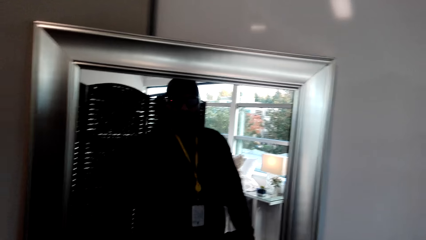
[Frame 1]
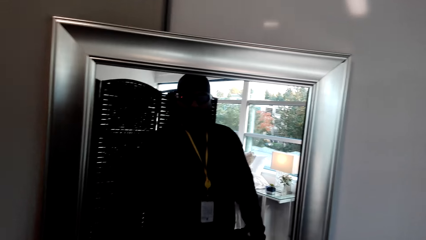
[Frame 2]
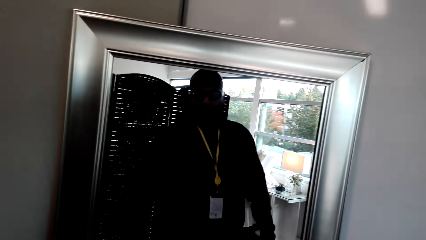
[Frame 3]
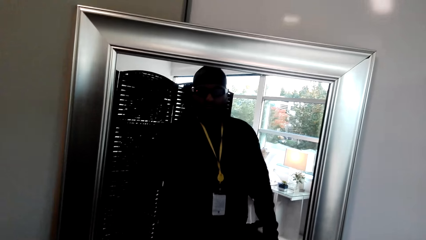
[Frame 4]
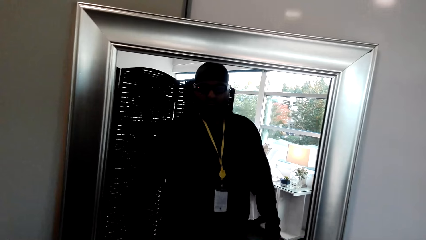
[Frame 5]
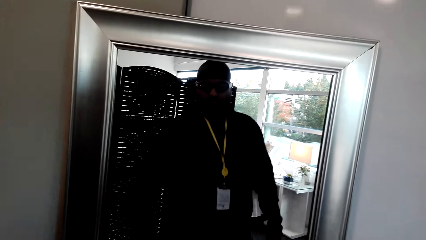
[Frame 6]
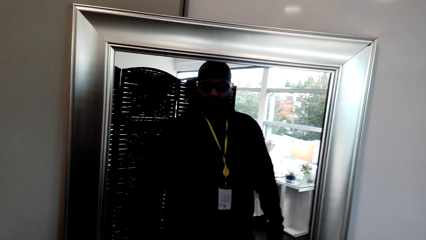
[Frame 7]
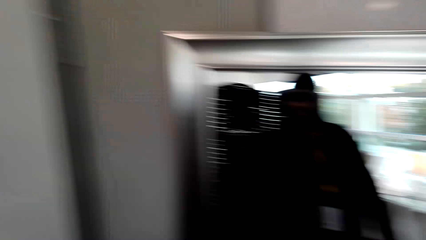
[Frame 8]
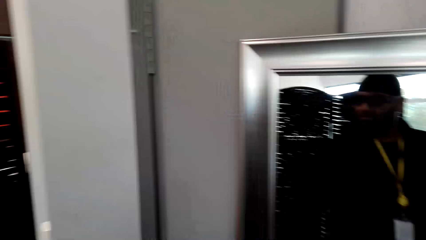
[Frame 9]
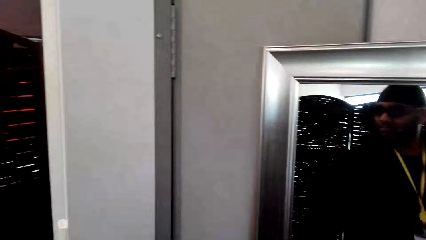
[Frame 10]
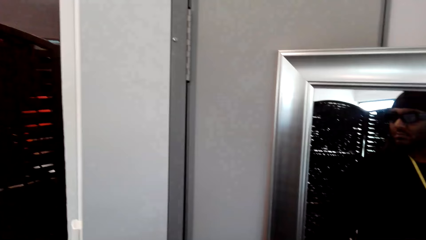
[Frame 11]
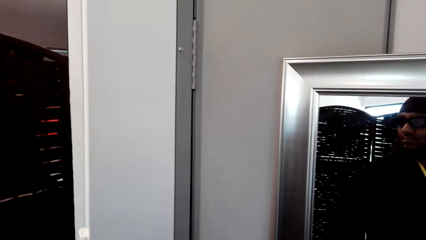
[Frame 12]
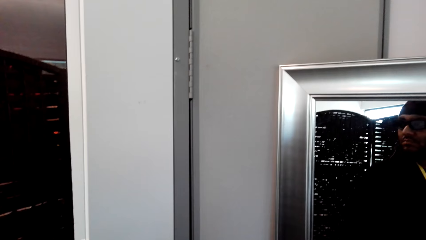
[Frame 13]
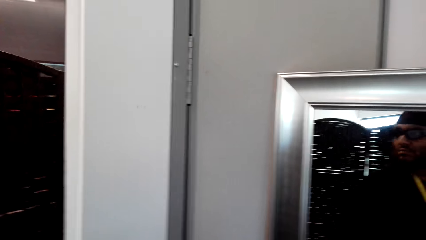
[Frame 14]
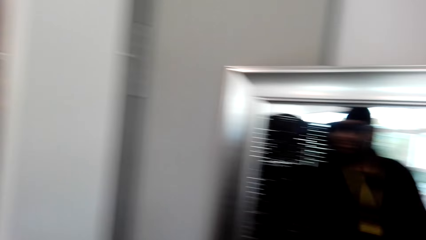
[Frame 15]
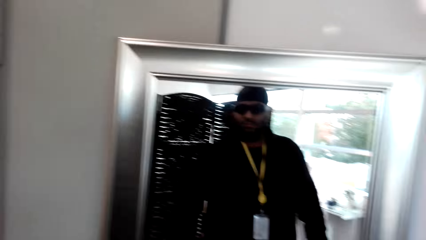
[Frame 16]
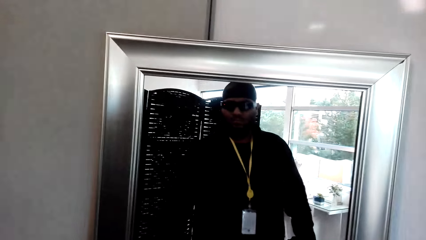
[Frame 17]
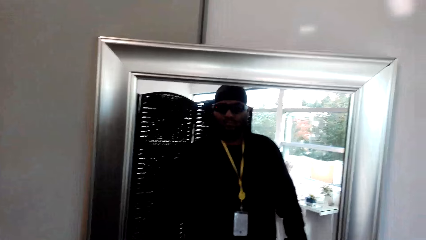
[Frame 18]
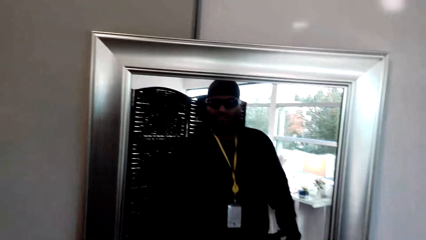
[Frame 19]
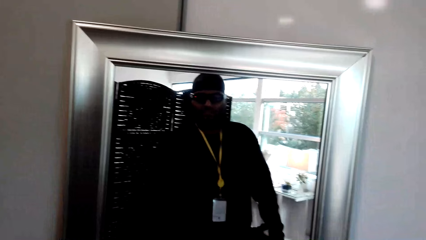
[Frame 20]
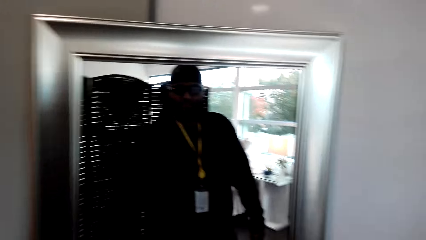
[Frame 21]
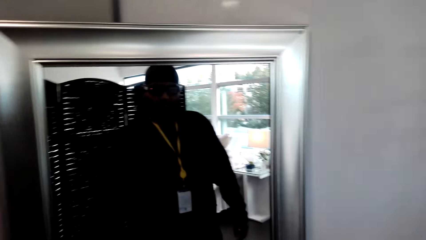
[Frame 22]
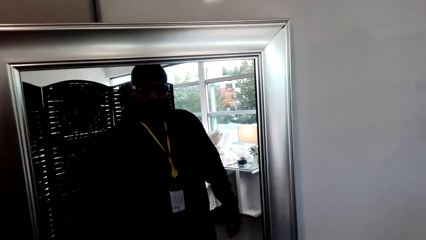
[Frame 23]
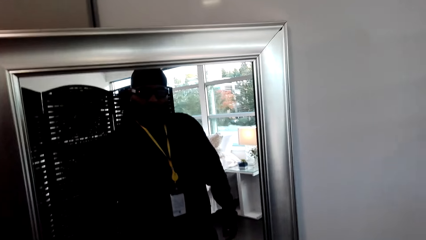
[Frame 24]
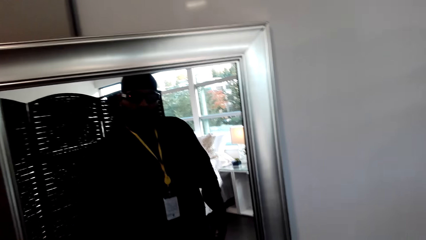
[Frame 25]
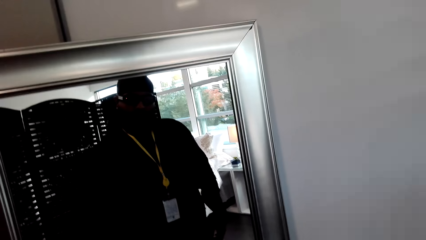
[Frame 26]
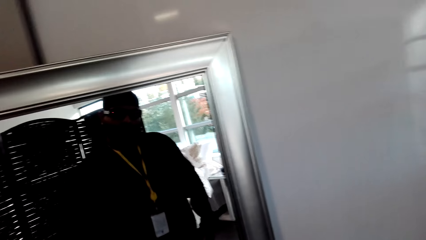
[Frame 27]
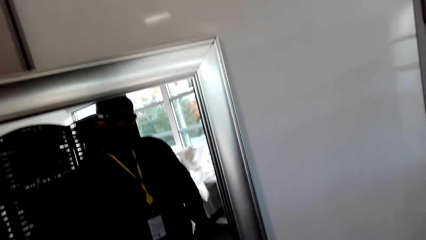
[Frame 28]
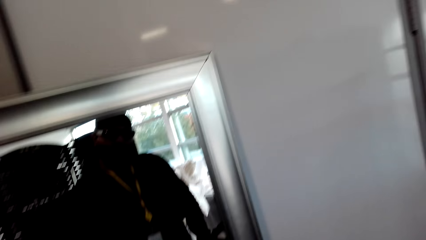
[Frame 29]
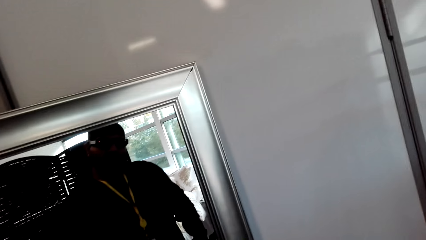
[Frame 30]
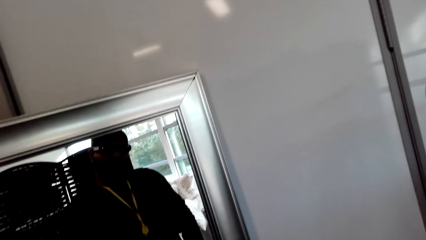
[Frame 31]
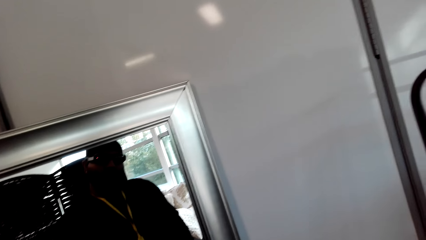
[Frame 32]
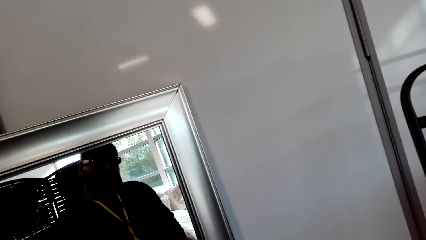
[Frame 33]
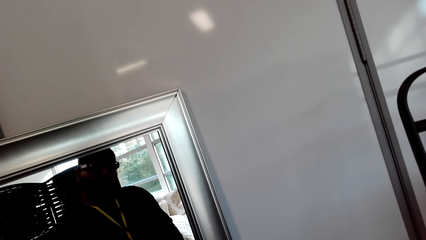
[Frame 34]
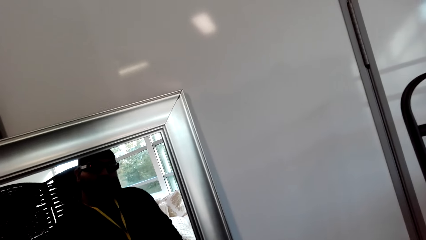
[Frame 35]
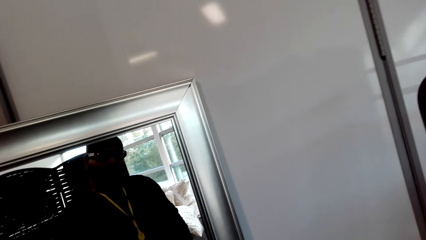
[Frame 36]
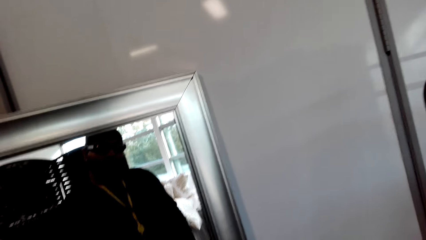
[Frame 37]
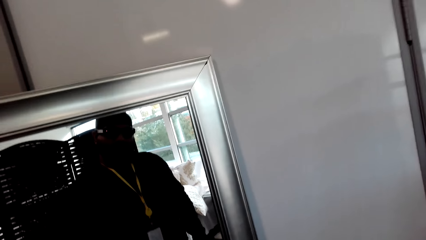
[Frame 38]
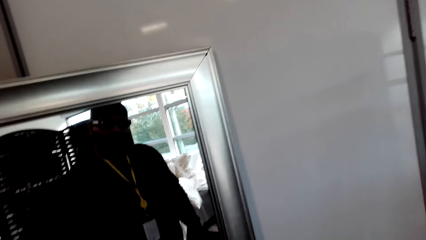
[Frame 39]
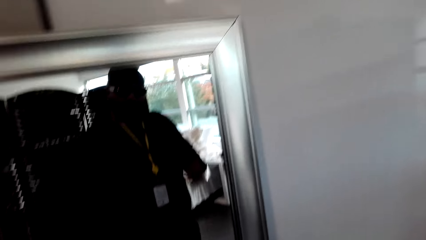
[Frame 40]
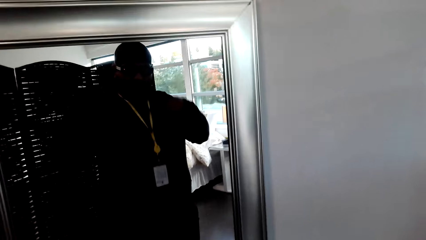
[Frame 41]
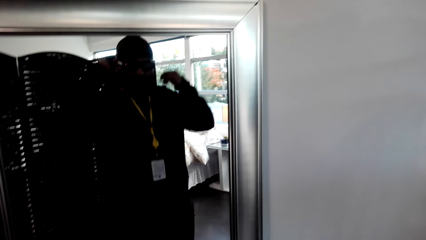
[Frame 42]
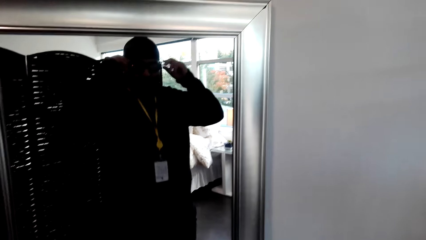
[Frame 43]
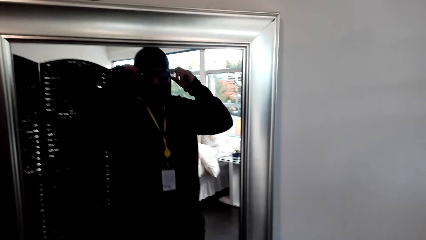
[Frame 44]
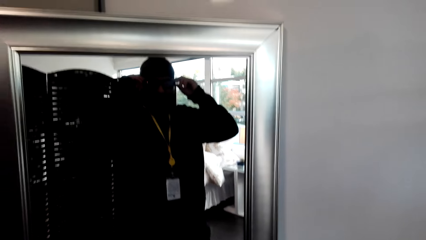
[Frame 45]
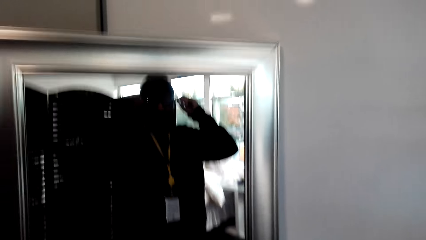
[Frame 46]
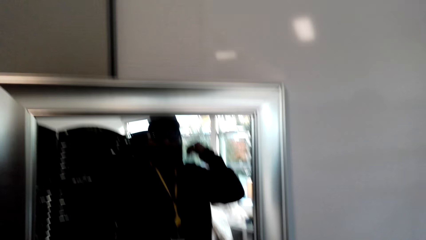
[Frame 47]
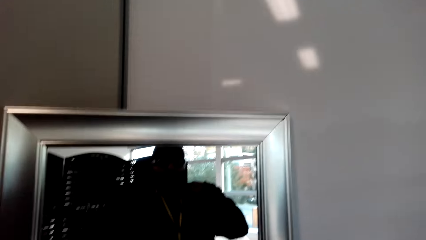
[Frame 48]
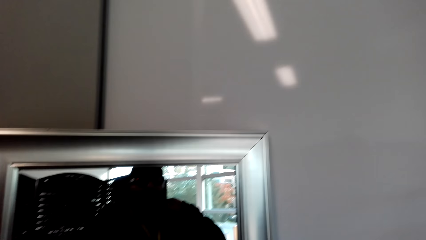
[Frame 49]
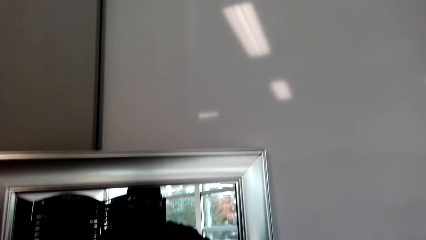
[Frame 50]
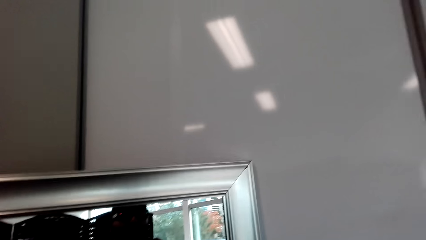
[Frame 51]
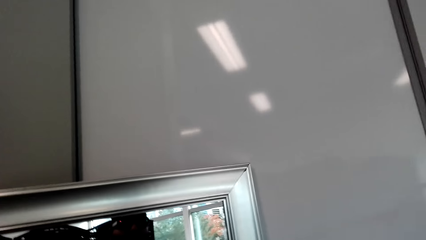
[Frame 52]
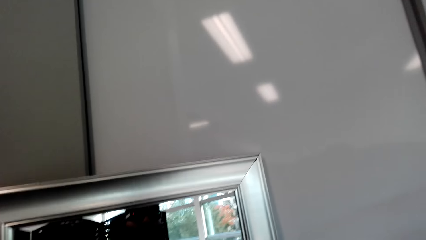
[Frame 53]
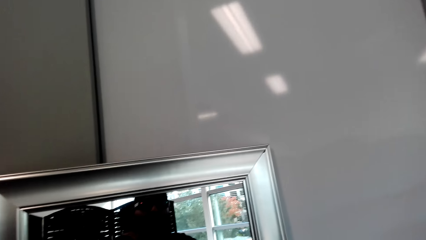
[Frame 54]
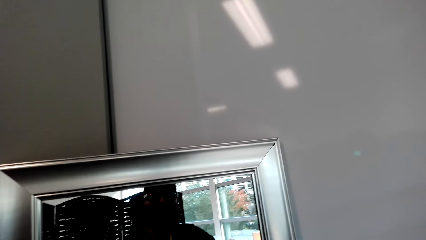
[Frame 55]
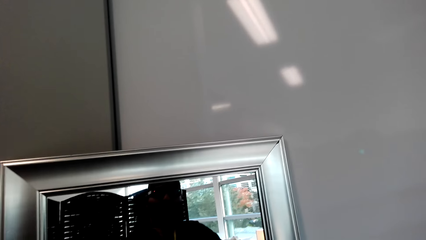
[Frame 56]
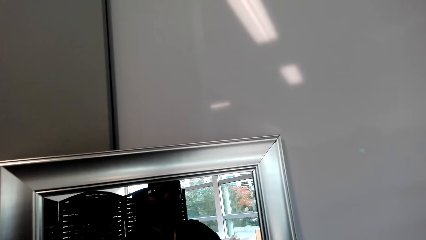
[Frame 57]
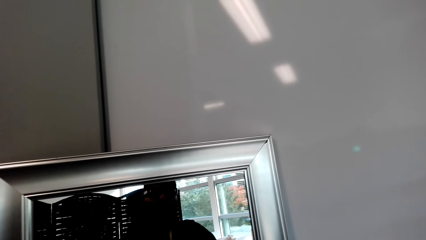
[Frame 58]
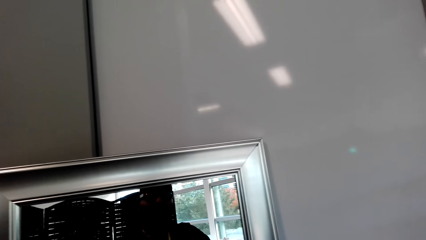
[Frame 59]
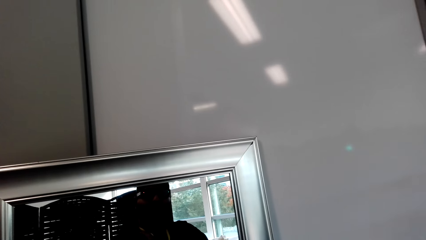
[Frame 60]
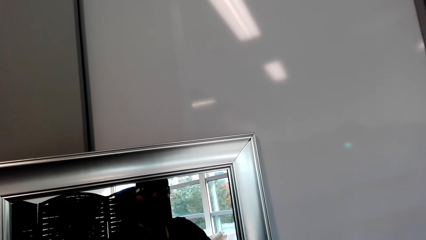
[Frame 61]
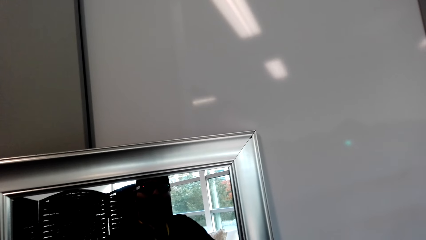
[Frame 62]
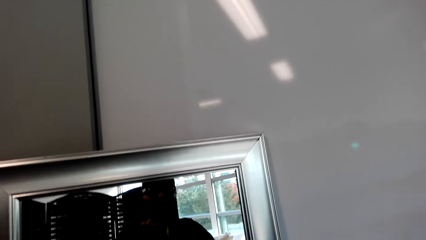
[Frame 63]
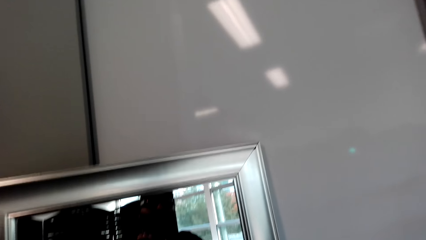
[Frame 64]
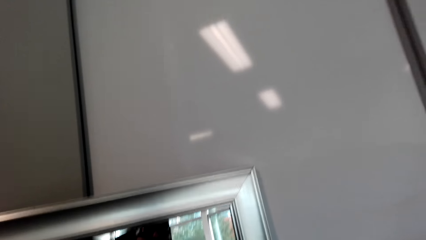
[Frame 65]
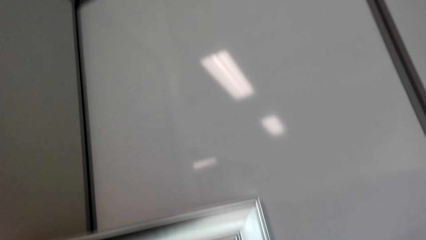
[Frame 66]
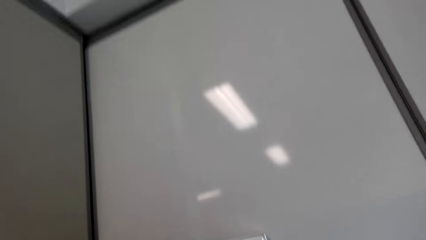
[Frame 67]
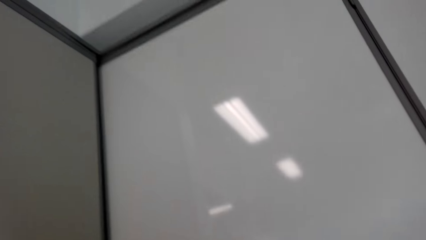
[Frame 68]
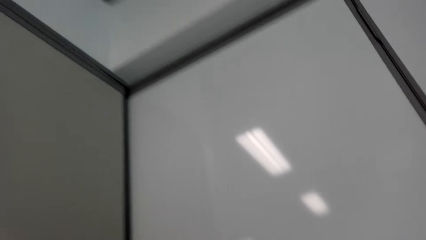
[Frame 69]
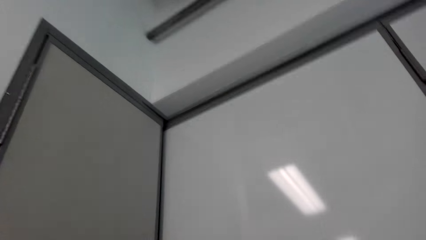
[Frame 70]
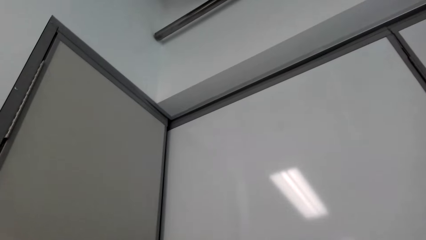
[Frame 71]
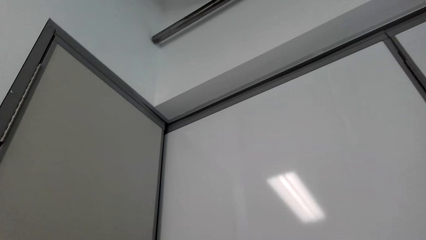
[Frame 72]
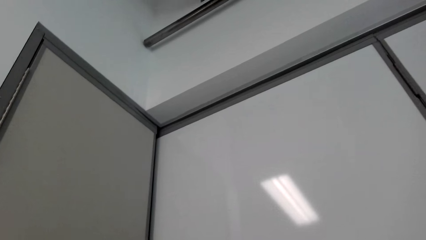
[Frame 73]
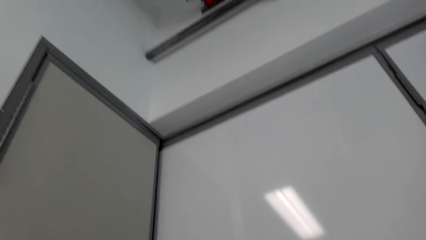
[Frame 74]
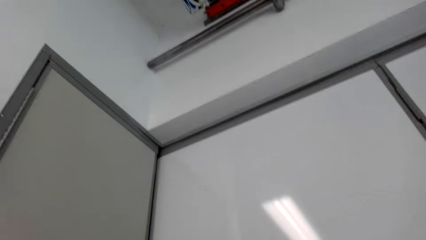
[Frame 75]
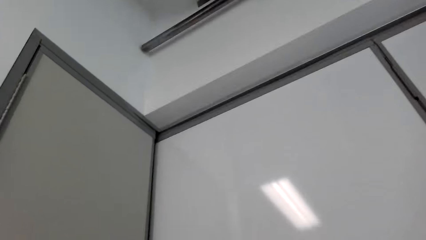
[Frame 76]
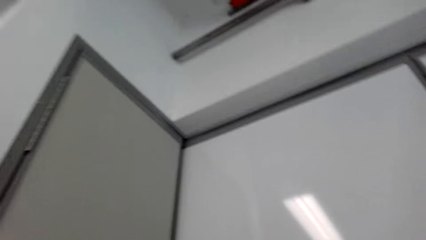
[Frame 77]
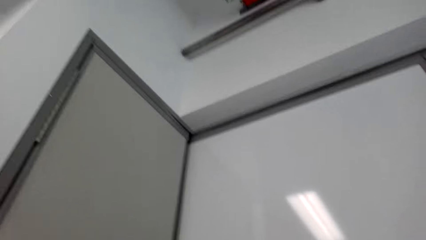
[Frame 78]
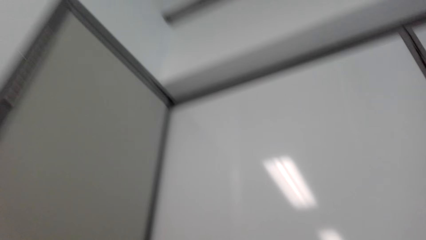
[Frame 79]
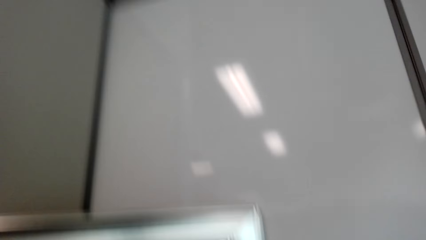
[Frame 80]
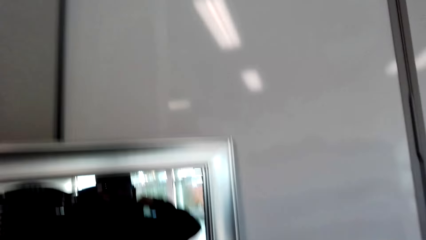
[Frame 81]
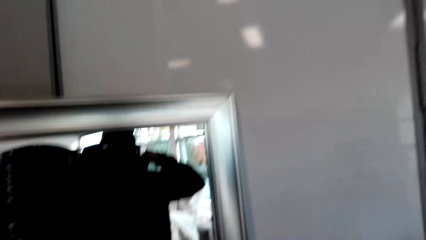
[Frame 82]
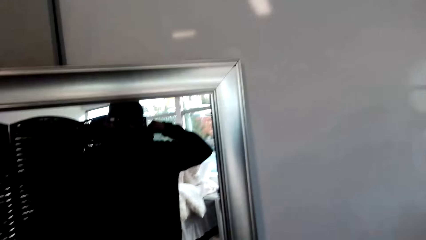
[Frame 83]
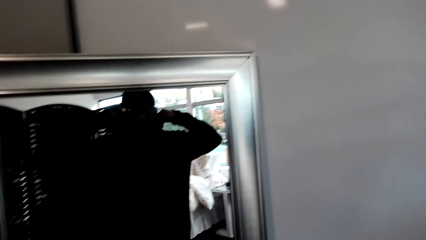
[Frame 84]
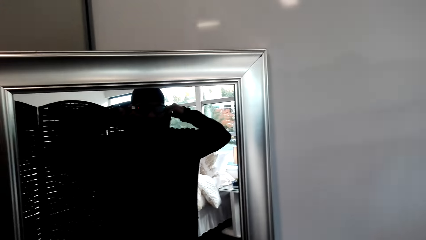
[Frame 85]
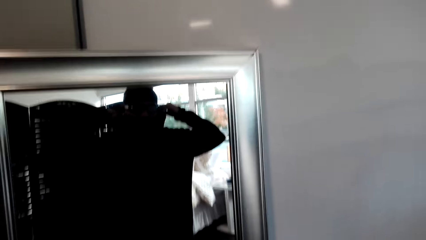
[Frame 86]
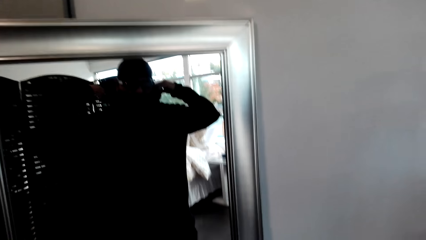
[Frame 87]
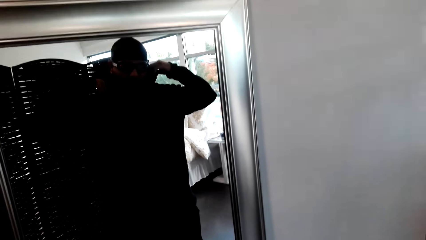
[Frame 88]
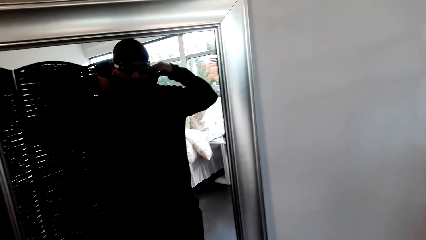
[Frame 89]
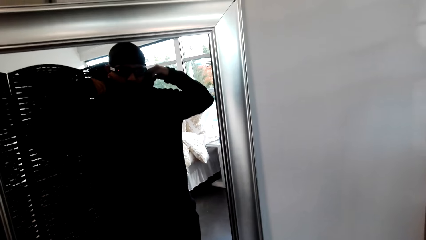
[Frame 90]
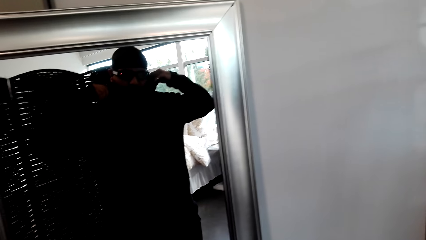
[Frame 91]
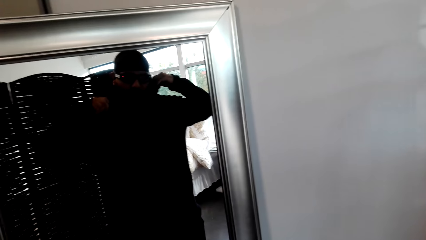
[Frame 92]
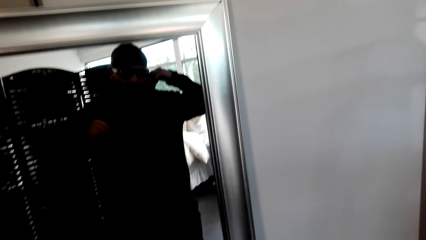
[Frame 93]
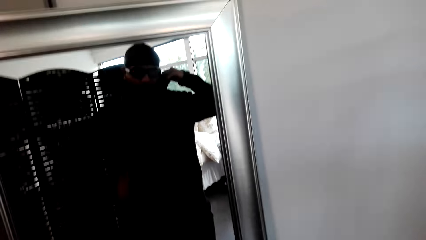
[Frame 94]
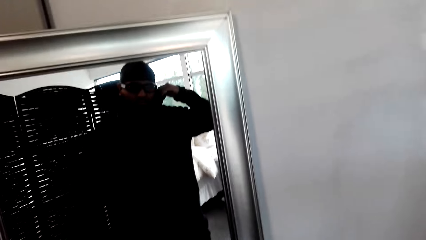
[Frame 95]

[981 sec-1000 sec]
The camera wearer looks around the room. He looks in the mirror. He looks around the room. He looks at himself in the mirror.
